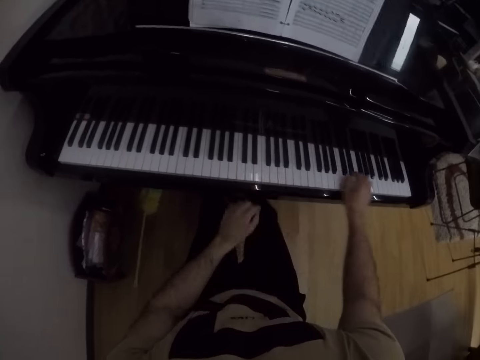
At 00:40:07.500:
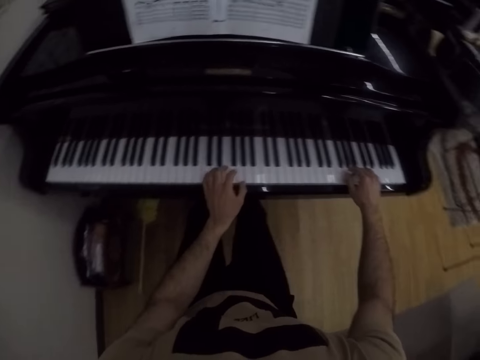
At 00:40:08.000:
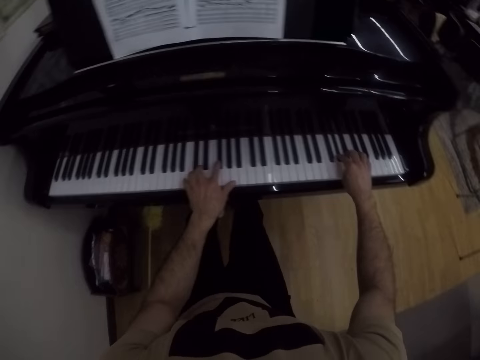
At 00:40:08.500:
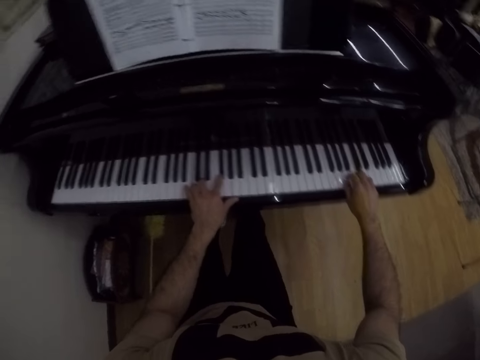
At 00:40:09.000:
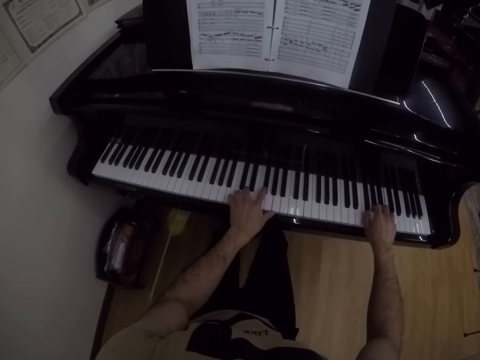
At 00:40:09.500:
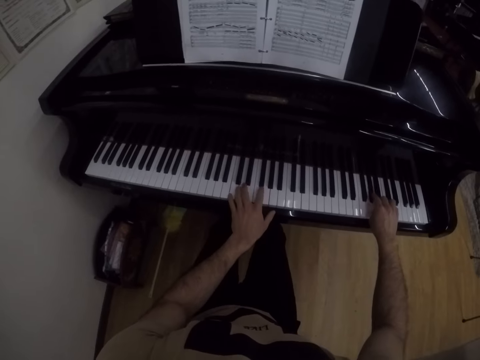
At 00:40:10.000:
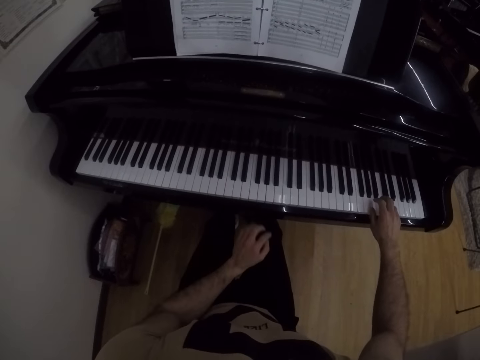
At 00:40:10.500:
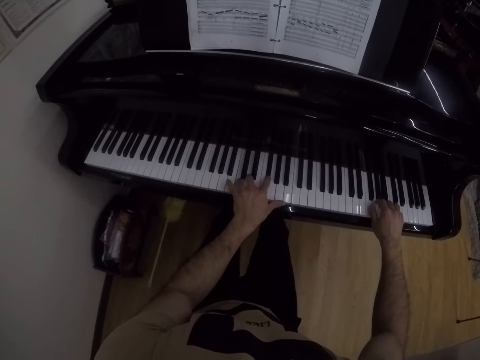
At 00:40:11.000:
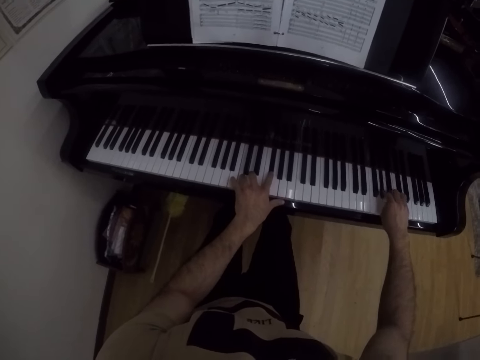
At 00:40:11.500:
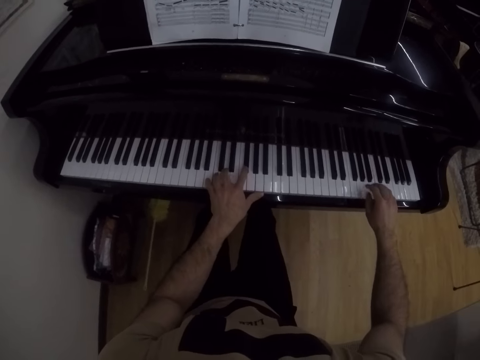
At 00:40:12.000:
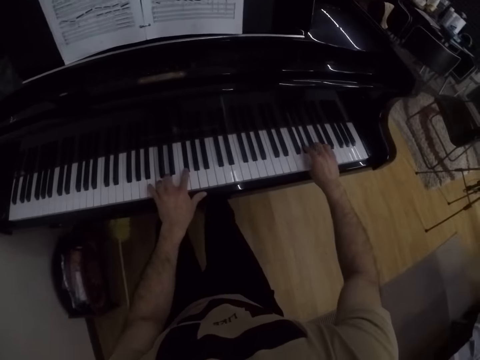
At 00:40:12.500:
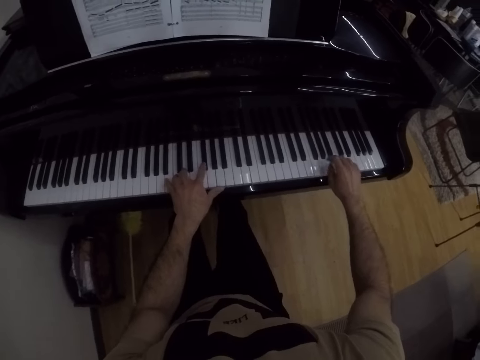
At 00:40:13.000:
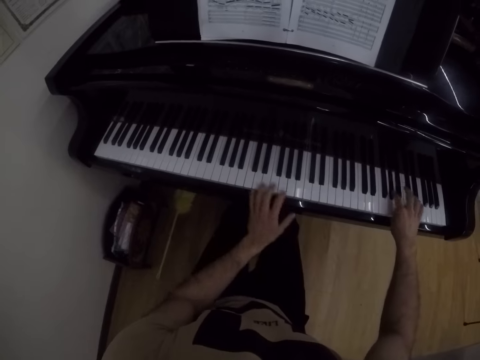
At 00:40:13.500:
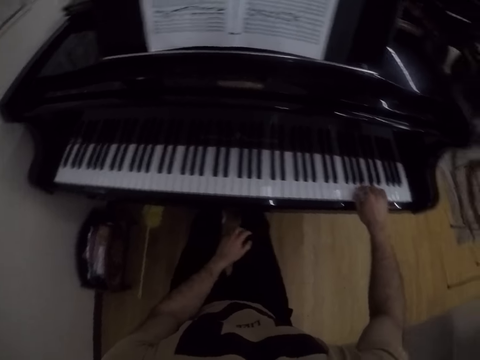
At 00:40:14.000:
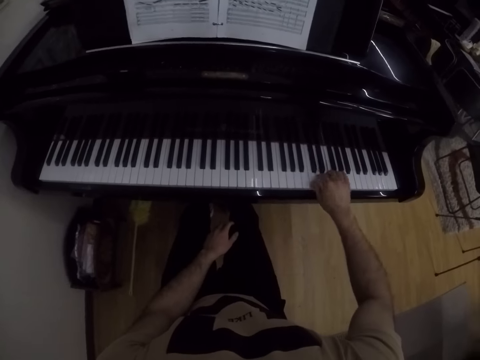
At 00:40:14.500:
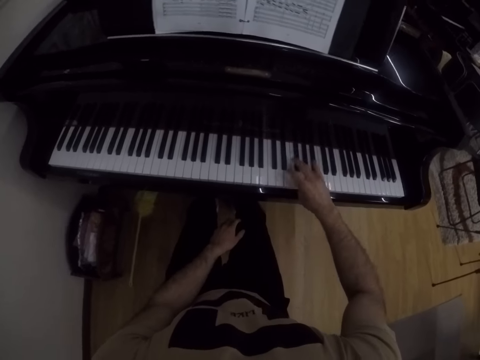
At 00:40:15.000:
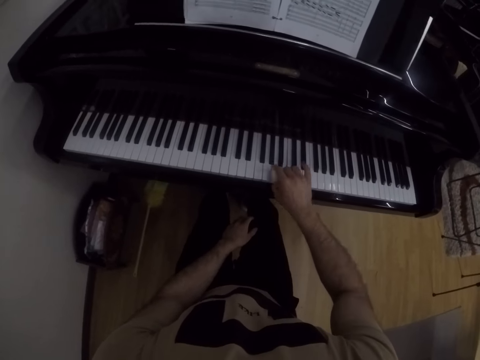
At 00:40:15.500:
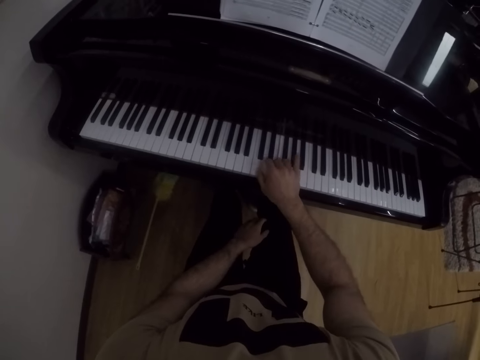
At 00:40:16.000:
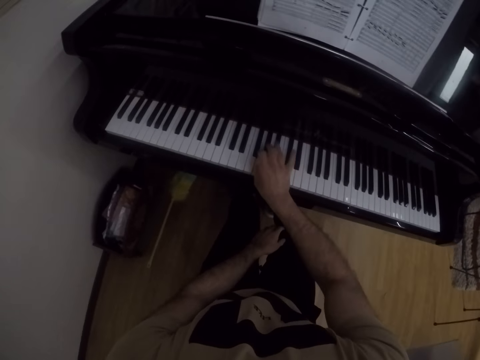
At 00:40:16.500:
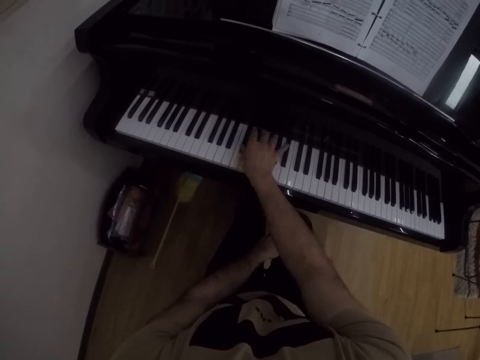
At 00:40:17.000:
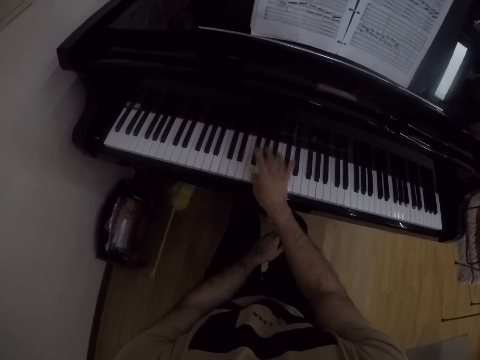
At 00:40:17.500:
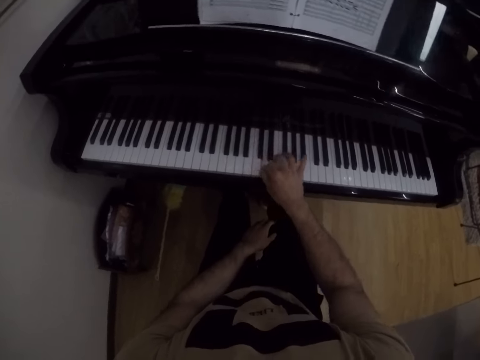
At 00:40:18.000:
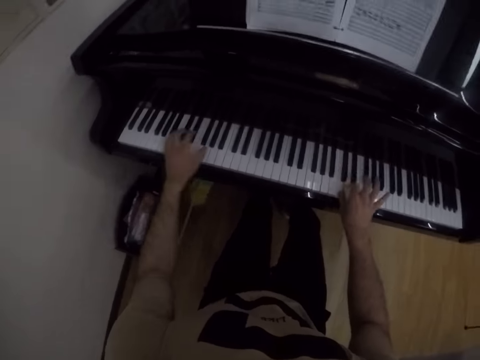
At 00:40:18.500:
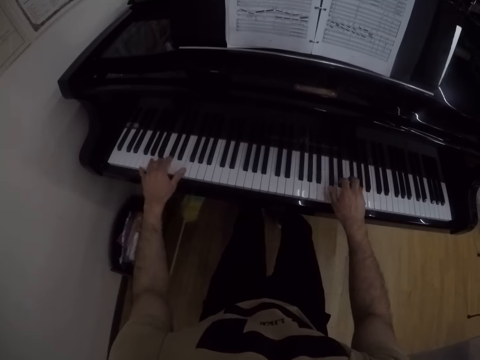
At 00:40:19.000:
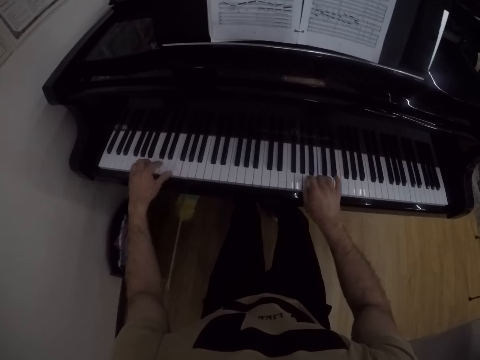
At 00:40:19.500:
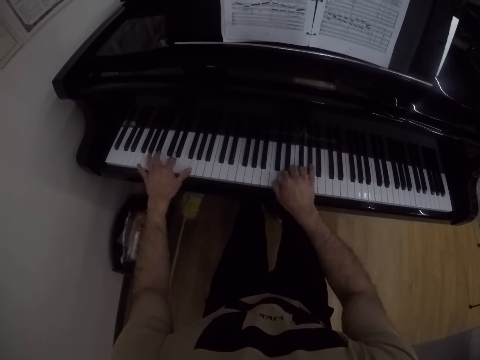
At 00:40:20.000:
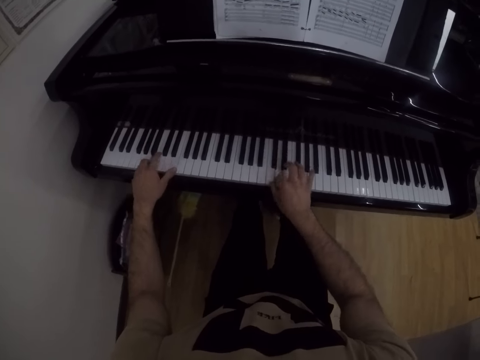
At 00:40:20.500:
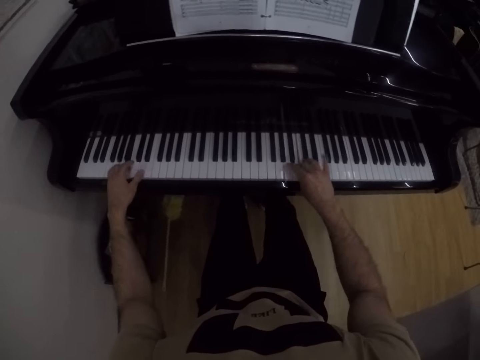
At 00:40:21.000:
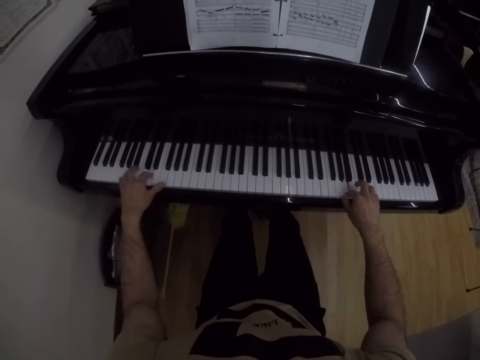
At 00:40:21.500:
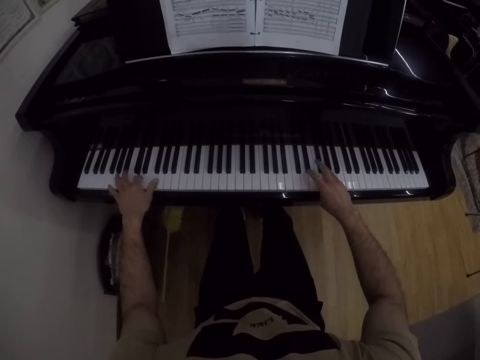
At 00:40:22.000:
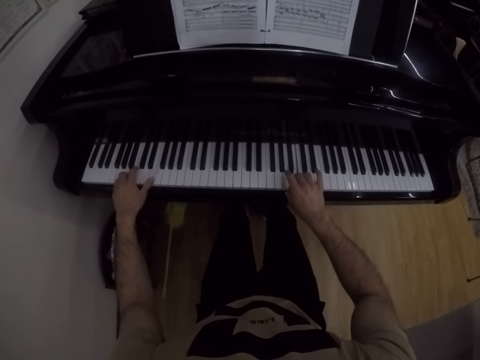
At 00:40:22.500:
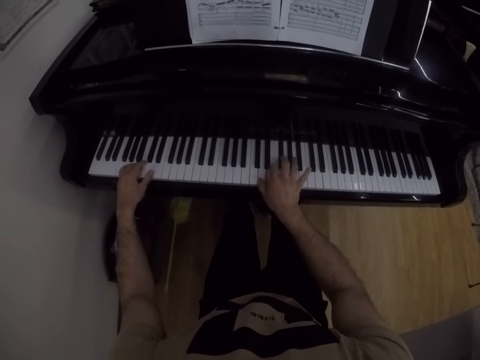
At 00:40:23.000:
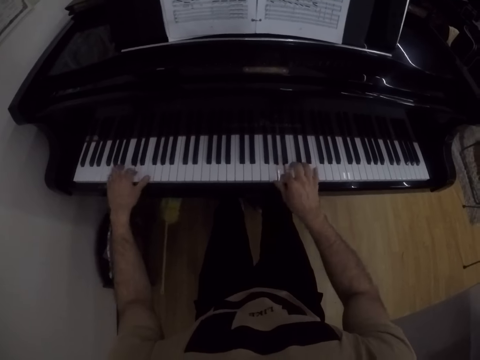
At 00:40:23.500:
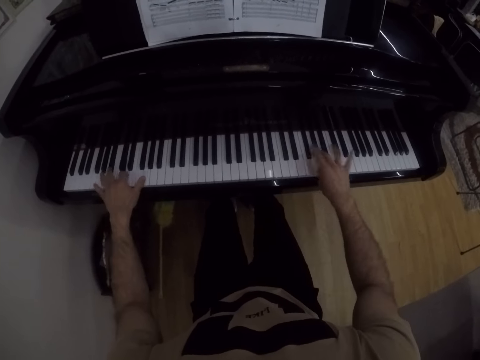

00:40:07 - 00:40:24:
The camera wearer plays the piano with both hands. He removes his left hand from the piano keyboard and plays the piano with his right hand. He plays the piano with both hands.

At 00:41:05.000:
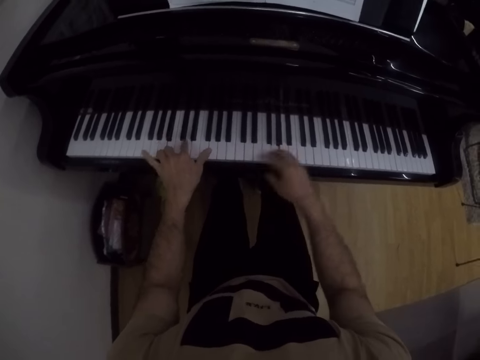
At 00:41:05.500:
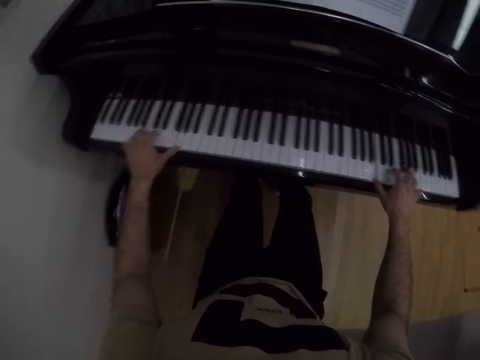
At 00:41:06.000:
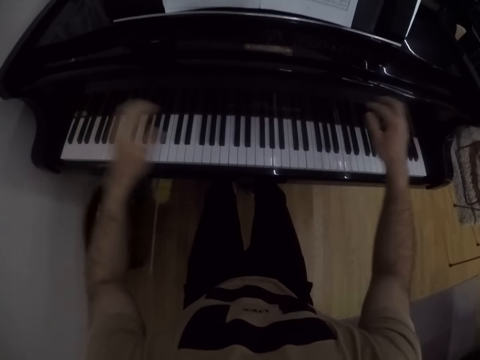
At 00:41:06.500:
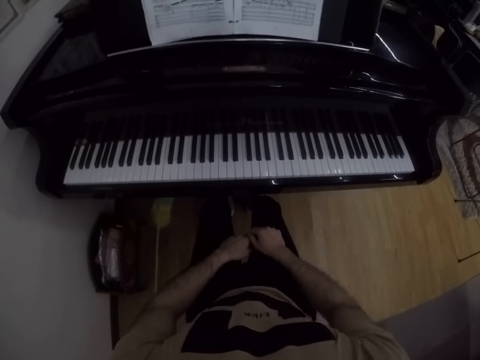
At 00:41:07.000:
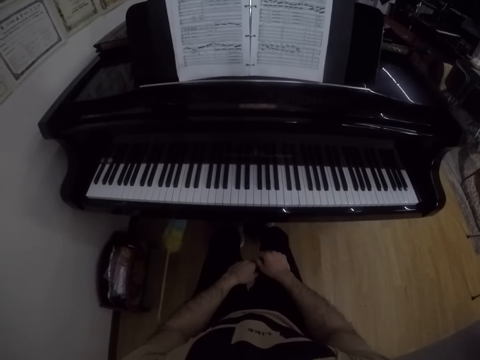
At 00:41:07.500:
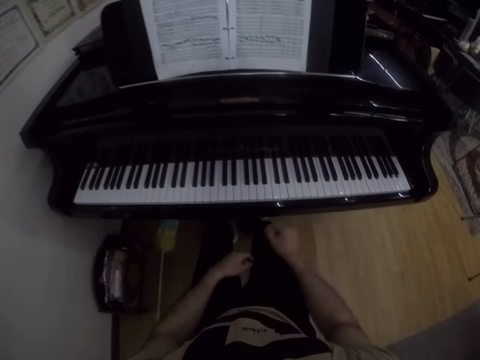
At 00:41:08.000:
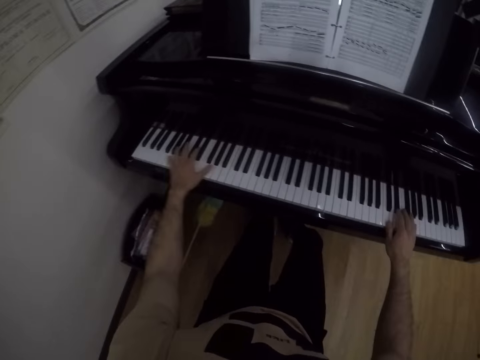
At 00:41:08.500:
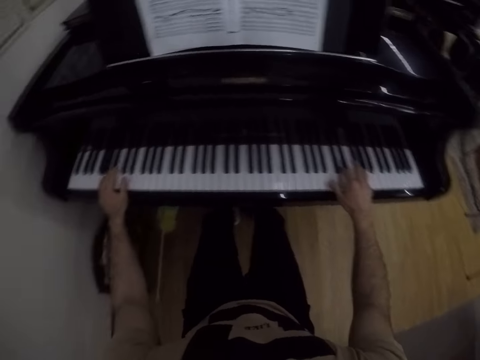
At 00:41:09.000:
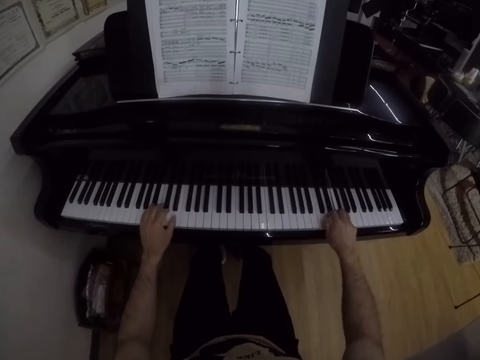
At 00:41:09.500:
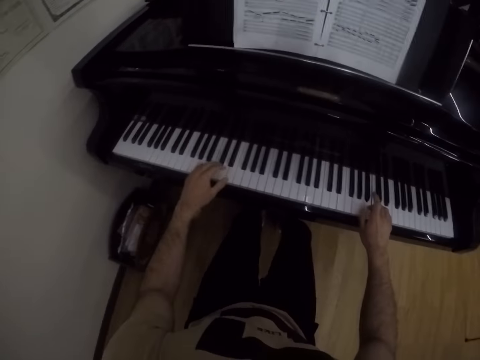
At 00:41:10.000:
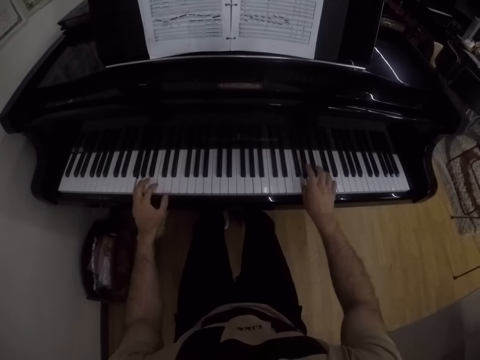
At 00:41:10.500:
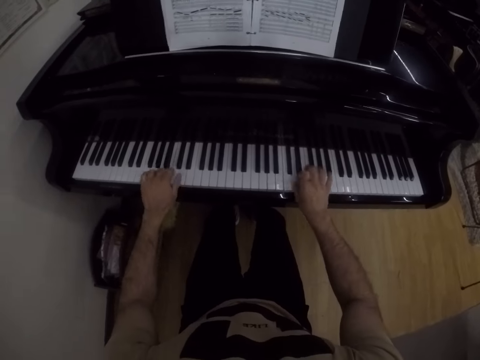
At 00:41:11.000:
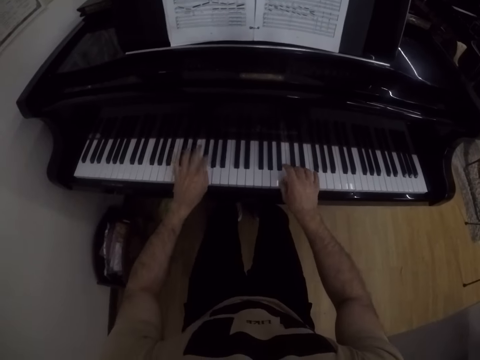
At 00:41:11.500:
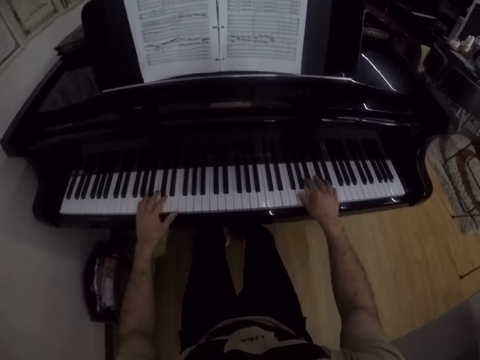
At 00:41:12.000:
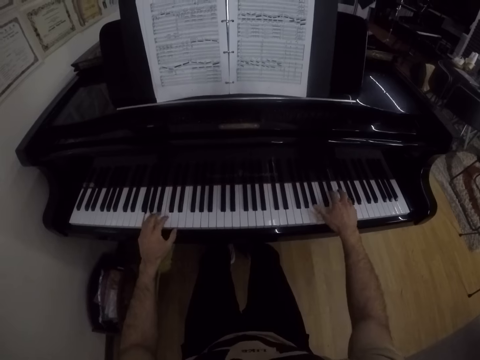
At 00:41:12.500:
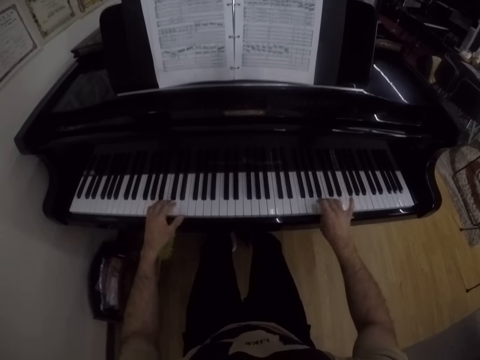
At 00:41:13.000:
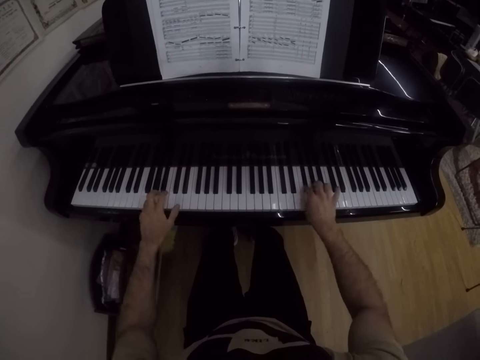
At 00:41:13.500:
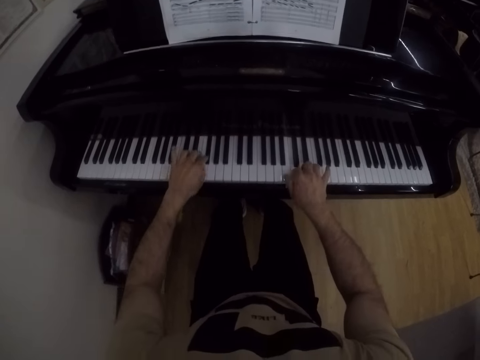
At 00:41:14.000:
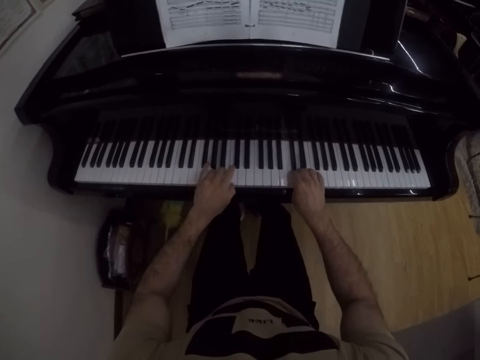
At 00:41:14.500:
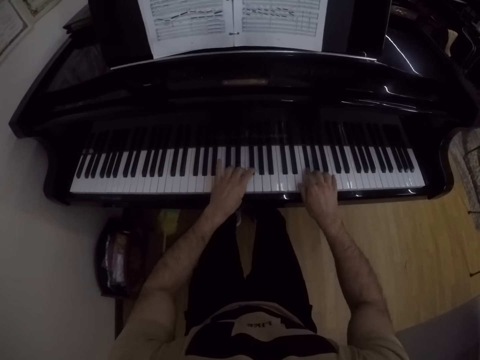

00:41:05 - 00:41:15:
The camera wearer places his hands on his thighs. He places his hands on the piano. He plays the piano with both his hands.
